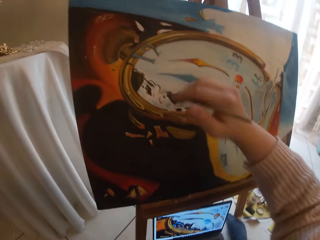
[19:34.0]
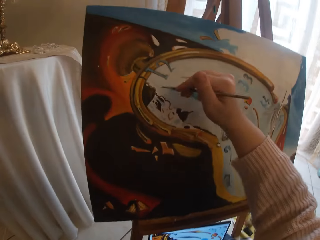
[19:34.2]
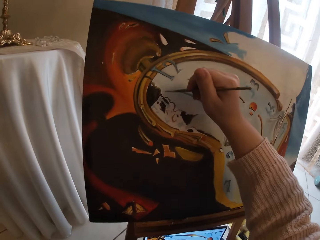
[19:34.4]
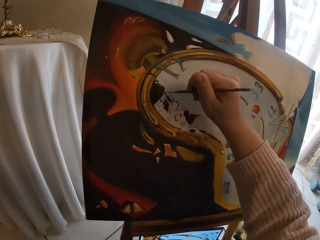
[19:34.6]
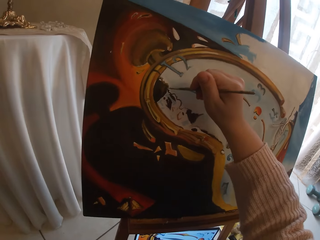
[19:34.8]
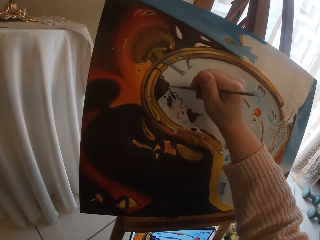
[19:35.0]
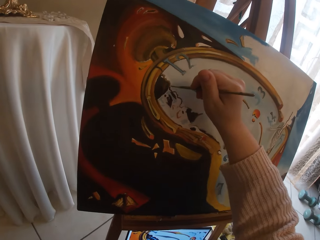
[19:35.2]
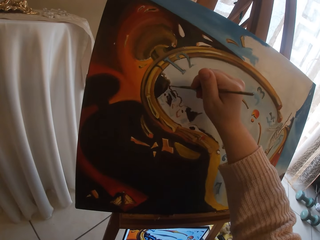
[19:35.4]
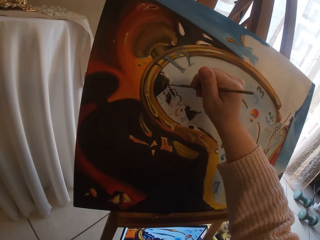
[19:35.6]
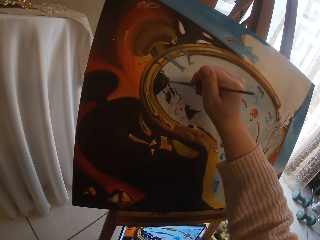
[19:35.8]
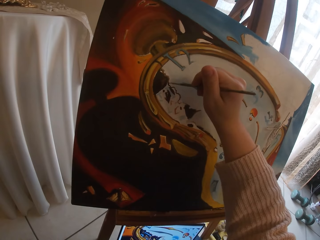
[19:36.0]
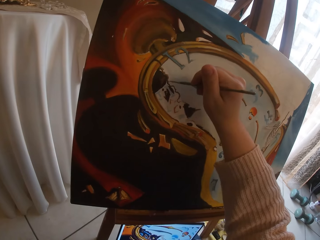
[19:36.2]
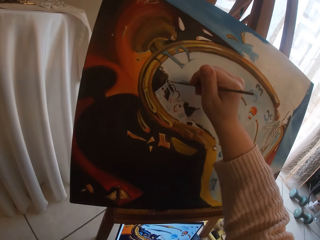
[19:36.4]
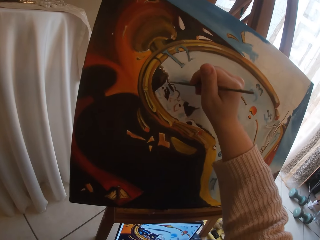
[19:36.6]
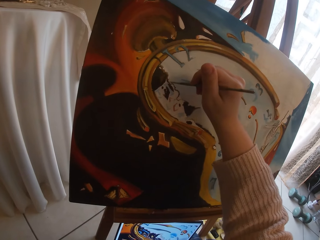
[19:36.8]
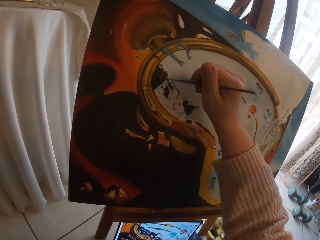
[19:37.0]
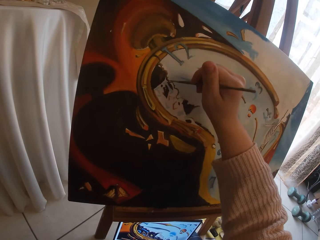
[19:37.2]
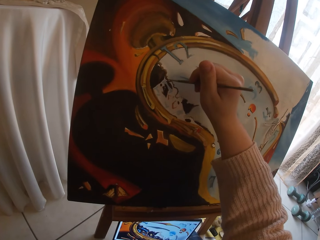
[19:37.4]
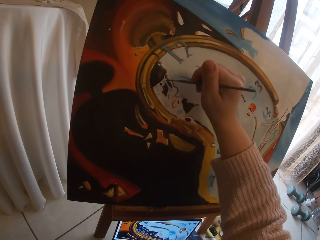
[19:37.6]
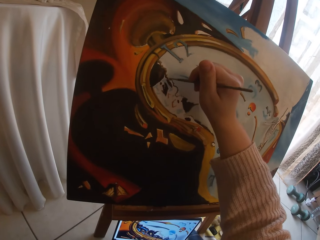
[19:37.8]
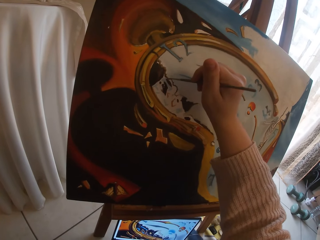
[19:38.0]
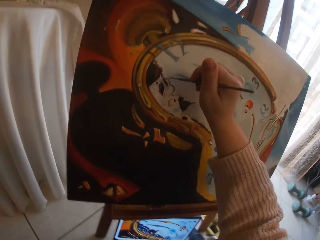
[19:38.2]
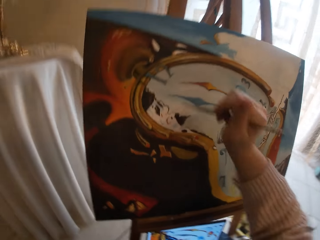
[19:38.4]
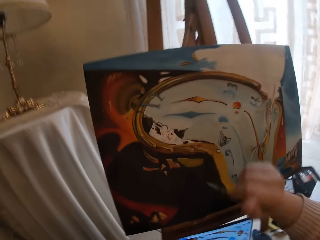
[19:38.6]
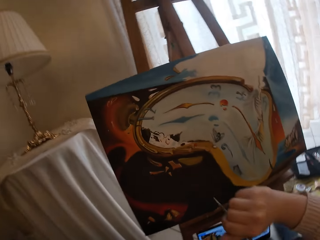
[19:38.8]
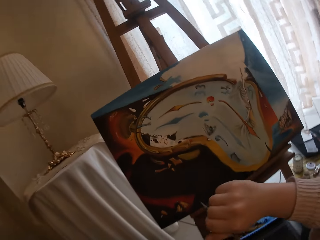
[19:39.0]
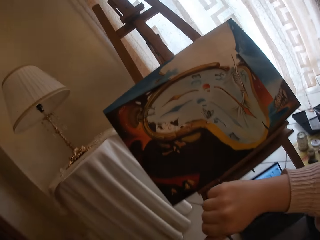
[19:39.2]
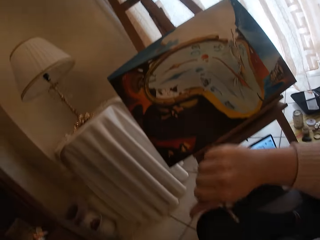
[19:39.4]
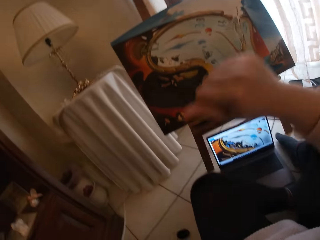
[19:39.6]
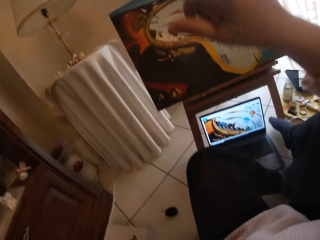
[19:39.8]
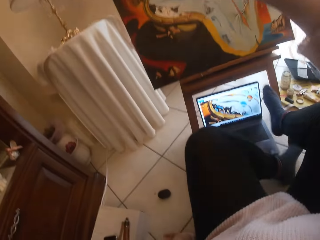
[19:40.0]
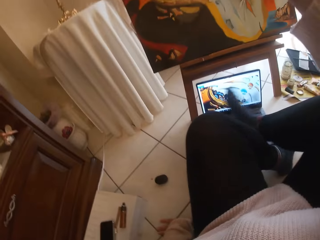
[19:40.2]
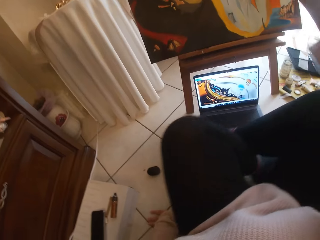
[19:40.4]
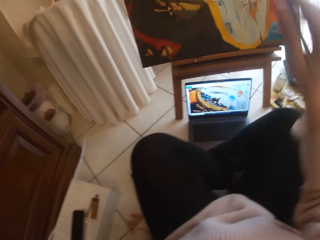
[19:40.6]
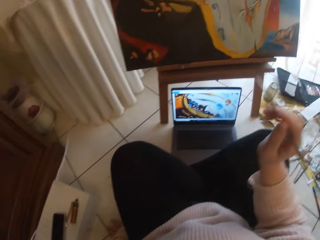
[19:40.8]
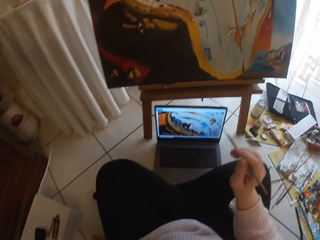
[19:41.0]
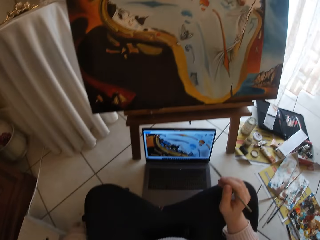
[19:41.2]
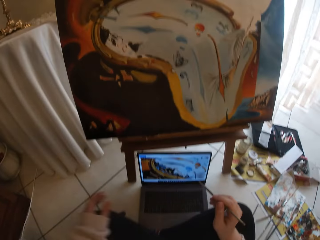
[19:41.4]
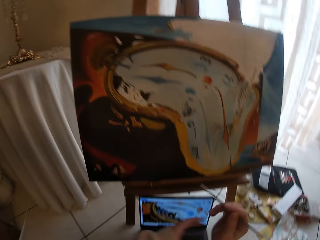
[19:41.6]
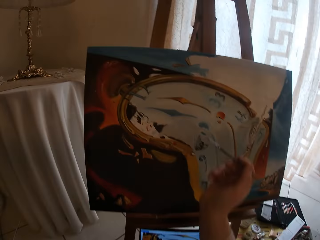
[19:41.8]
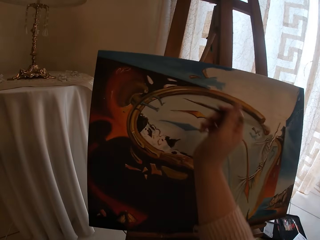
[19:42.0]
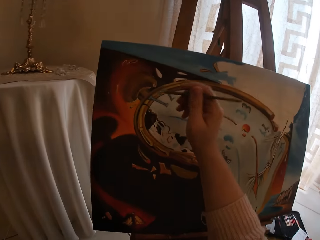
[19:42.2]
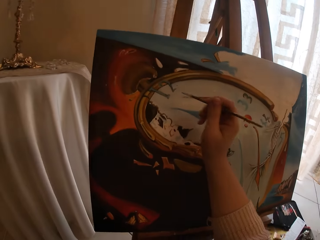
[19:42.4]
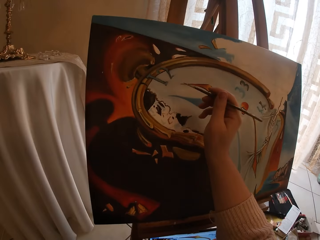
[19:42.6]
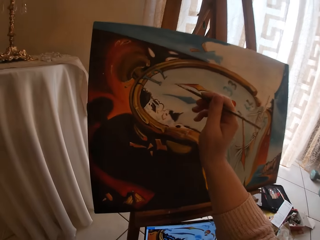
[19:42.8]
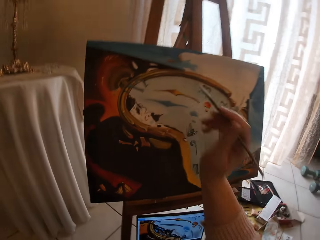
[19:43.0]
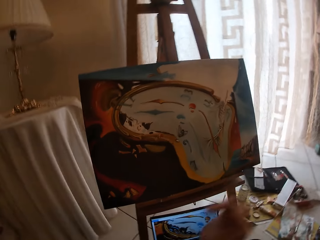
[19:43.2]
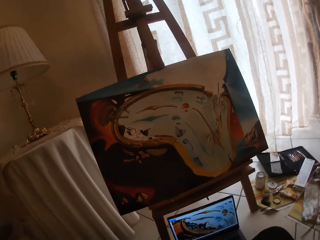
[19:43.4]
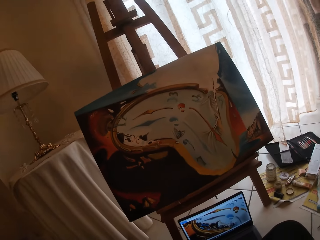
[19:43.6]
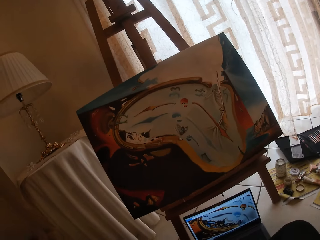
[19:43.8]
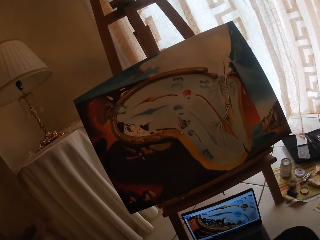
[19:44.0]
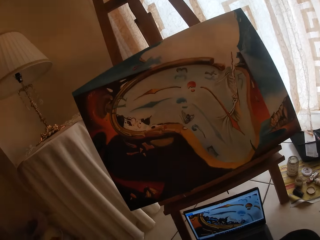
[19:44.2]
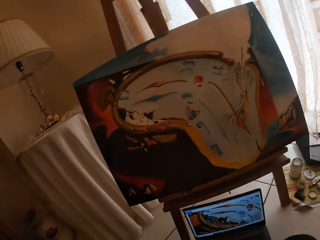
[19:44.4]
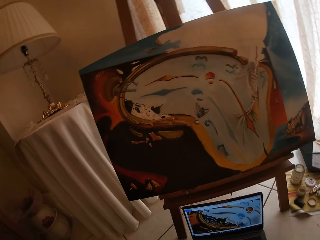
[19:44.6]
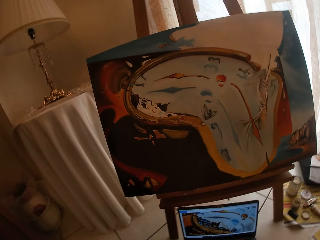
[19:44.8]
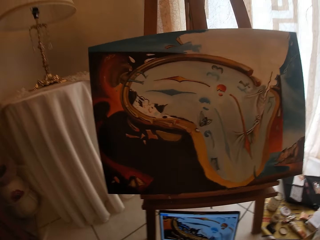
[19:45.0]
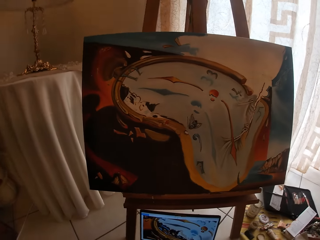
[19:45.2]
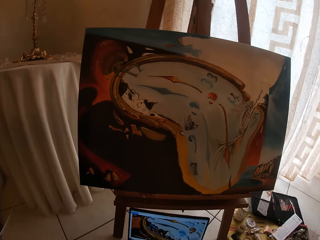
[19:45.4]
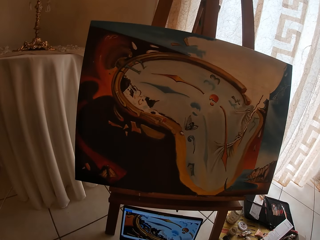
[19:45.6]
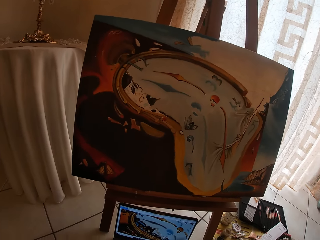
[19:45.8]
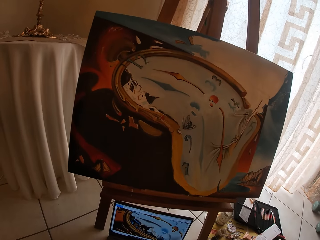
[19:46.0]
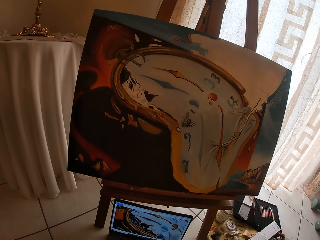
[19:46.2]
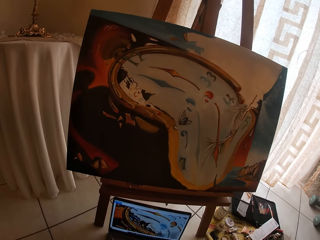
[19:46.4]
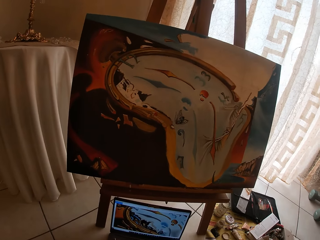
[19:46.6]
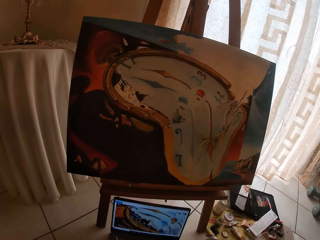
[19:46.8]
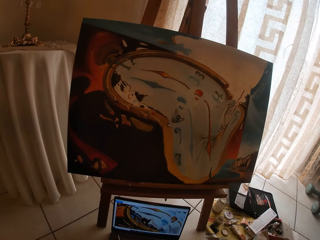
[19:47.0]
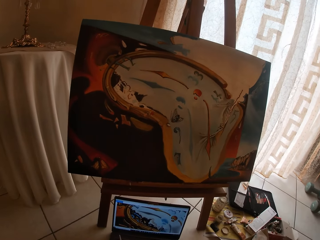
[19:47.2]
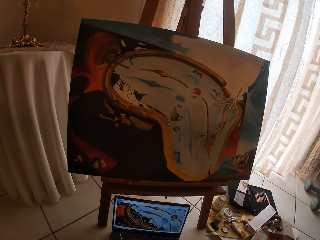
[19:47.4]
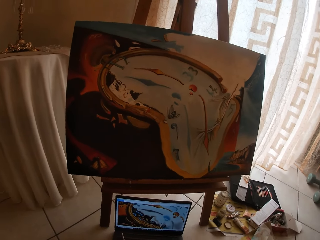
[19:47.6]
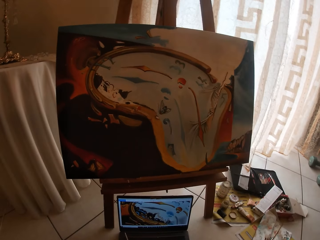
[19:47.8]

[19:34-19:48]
The camera wearer paints the canvas. She looks at the laptop. She adjusts her legs. She looks at the painting.

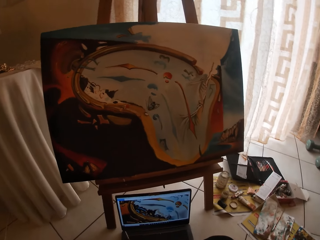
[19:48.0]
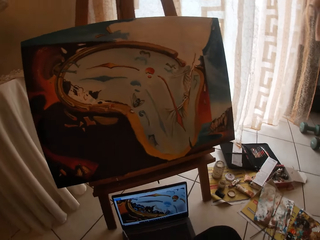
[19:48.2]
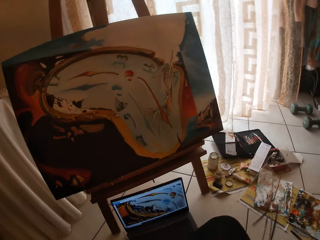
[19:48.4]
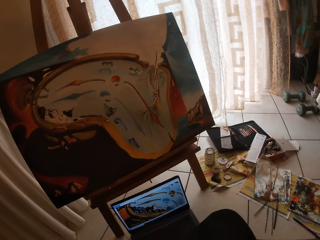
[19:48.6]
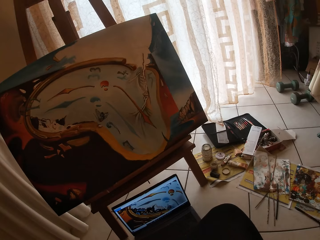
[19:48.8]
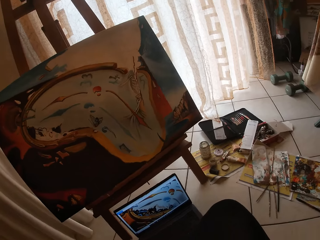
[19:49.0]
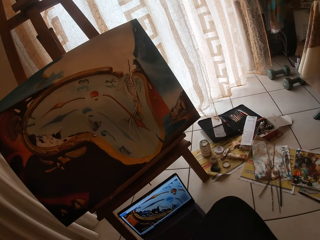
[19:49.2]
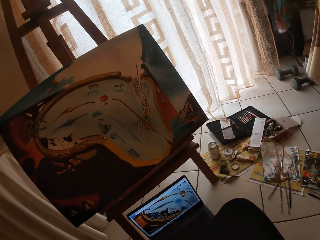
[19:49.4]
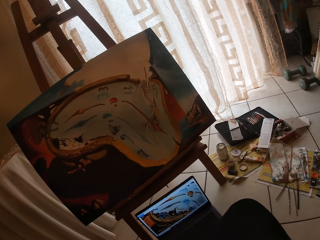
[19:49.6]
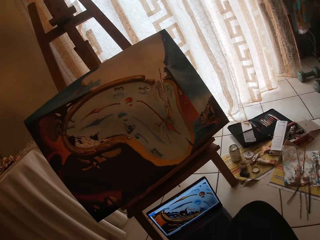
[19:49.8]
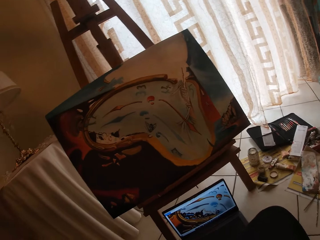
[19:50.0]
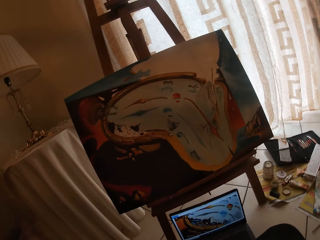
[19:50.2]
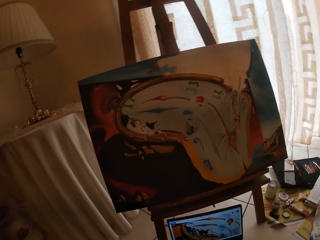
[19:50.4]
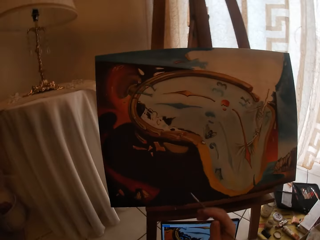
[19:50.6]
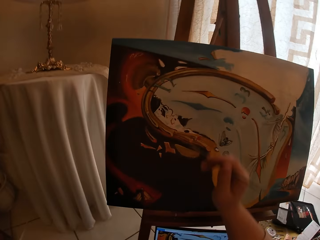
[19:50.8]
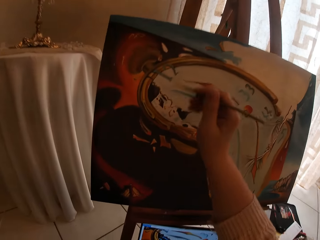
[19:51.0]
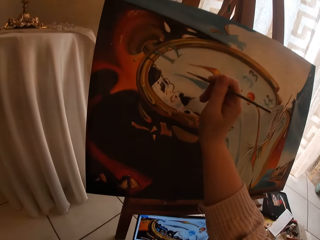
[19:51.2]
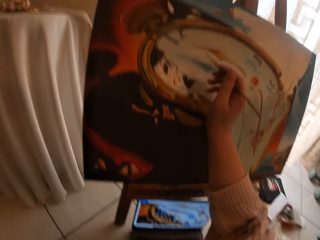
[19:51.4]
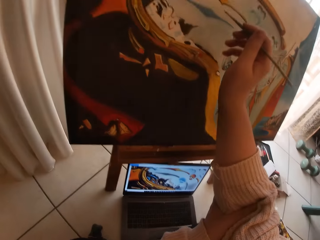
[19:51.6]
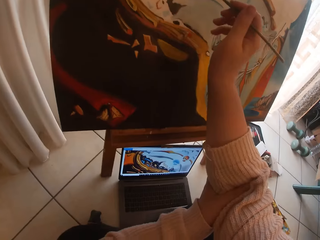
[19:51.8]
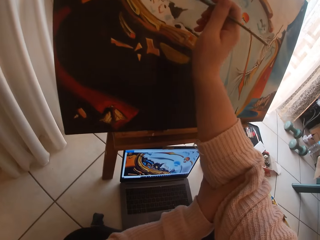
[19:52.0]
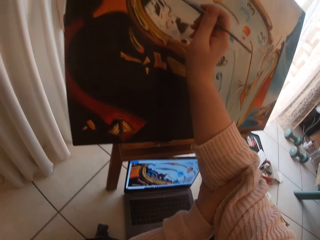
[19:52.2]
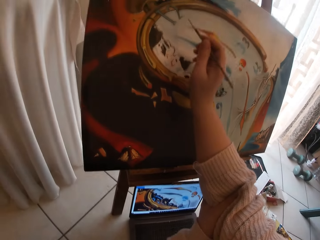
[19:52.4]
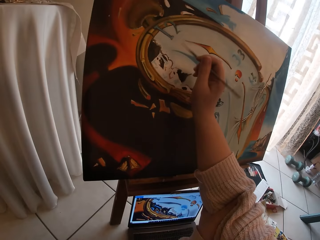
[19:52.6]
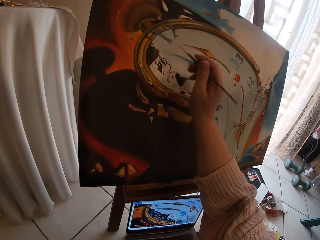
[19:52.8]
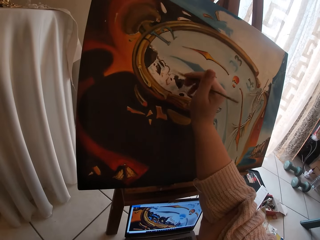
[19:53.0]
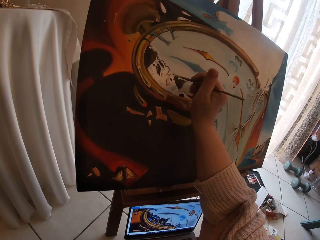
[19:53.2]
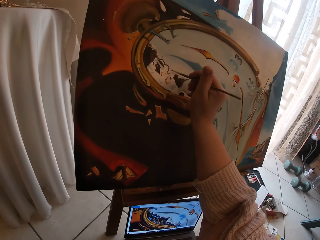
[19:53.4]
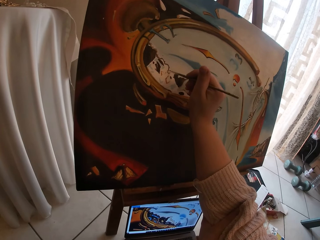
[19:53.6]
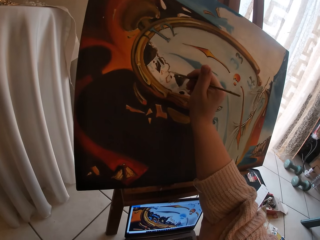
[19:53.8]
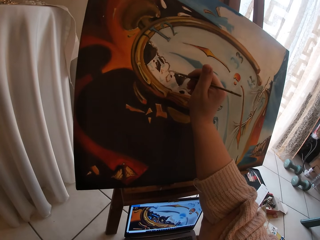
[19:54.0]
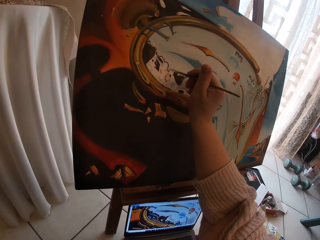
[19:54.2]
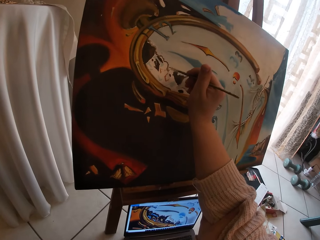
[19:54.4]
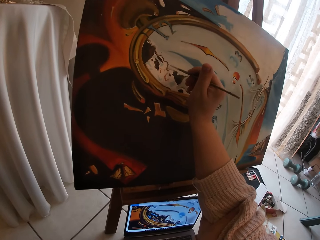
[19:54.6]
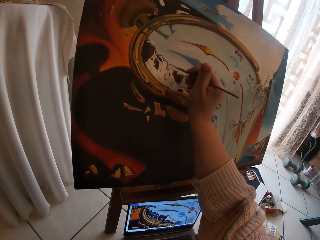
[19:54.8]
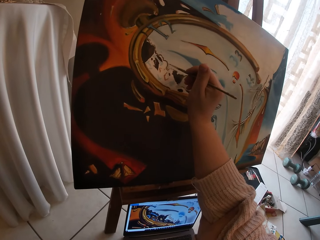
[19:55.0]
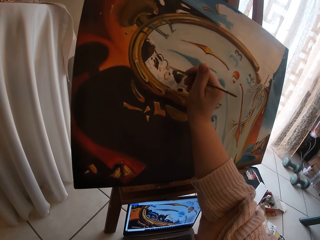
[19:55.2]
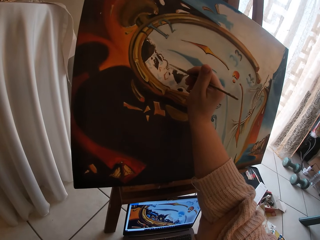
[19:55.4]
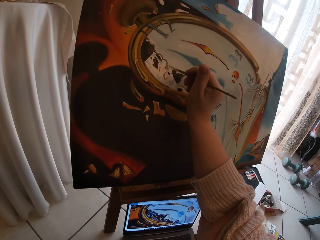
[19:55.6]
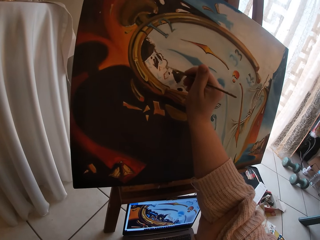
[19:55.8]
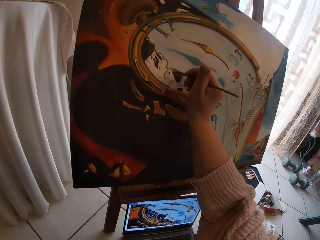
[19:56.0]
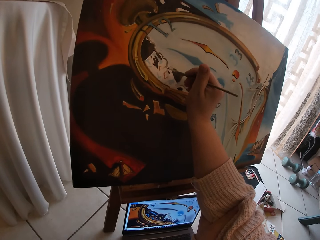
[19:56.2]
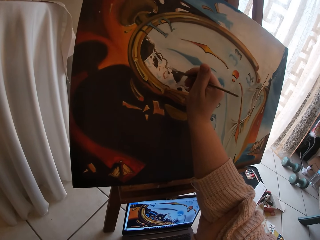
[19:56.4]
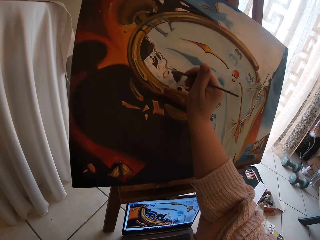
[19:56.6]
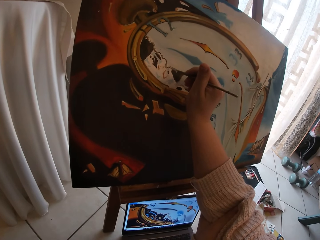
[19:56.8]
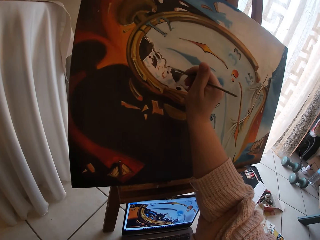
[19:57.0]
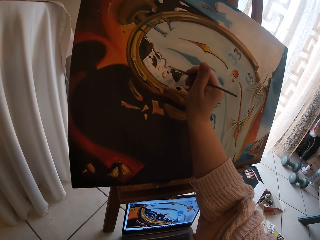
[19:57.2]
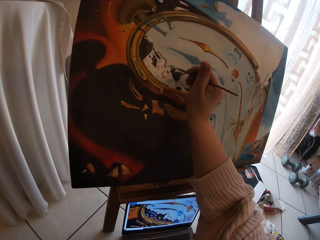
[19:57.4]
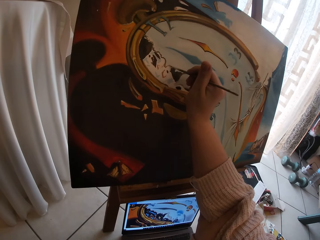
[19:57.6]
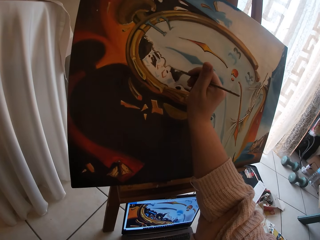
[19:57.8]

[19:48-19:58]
The camera wearer continues painting the canvas.
